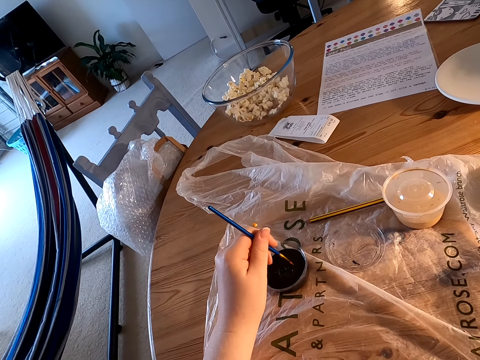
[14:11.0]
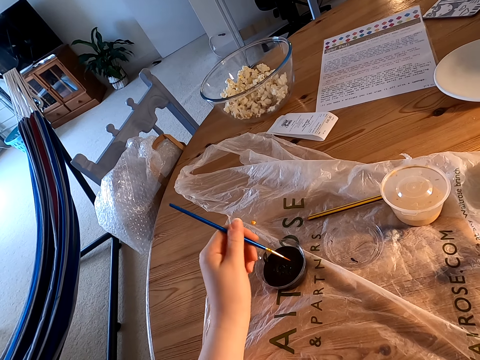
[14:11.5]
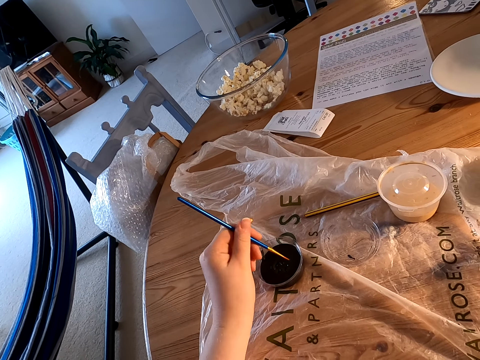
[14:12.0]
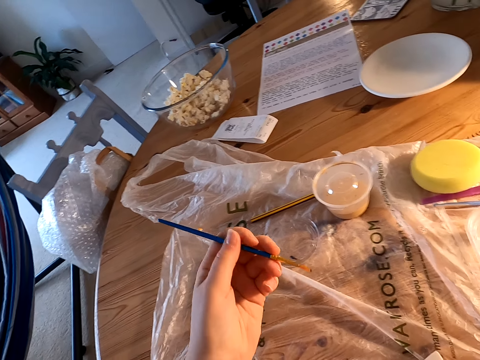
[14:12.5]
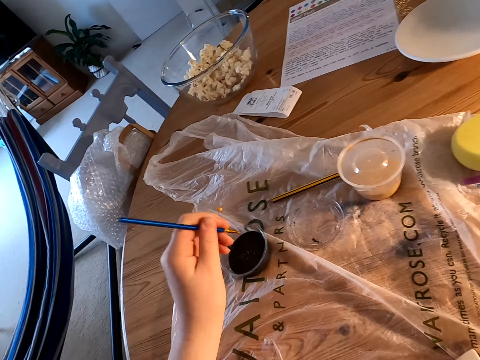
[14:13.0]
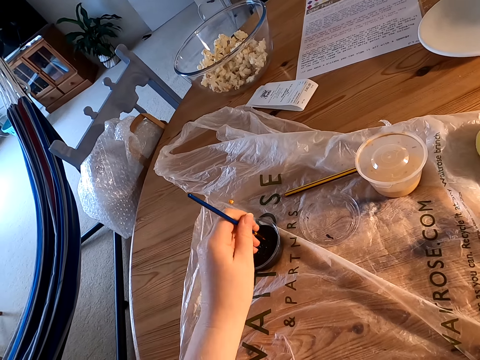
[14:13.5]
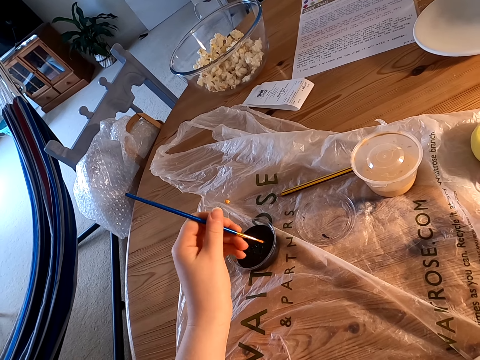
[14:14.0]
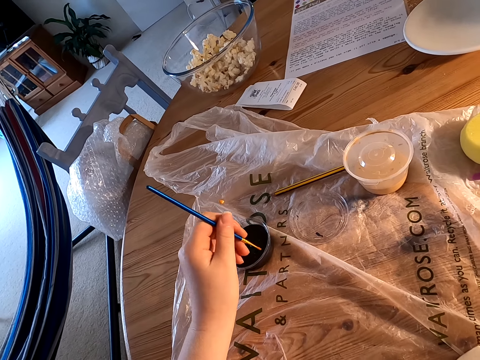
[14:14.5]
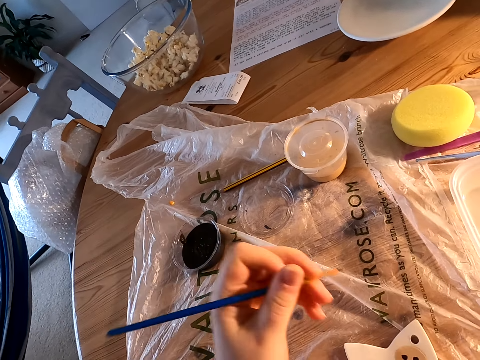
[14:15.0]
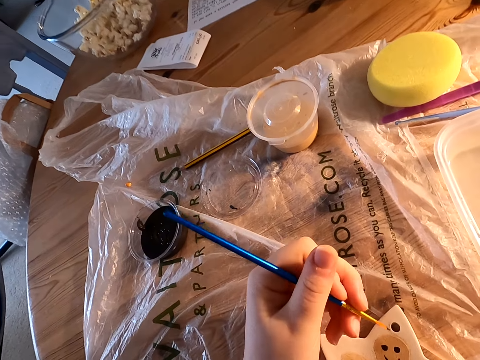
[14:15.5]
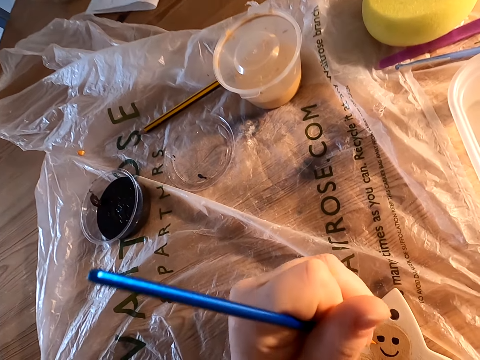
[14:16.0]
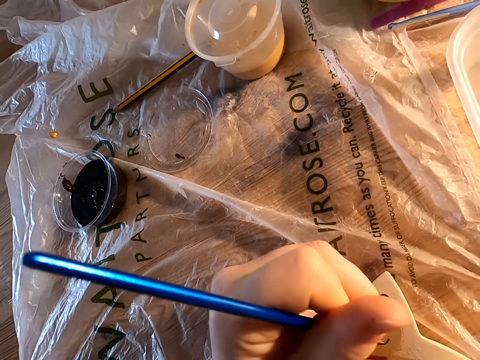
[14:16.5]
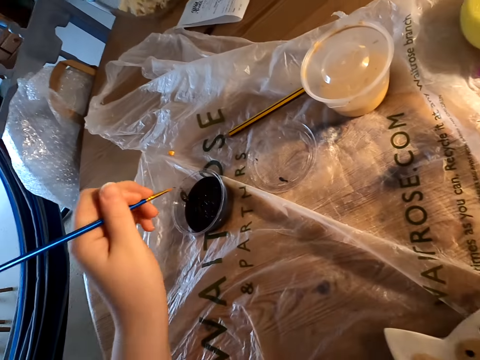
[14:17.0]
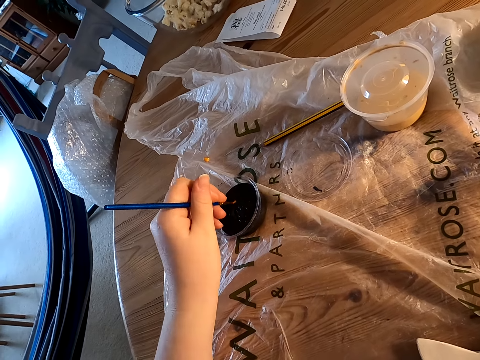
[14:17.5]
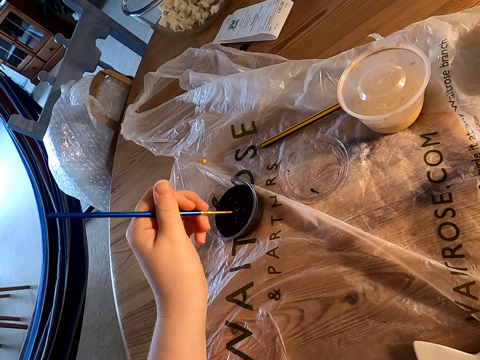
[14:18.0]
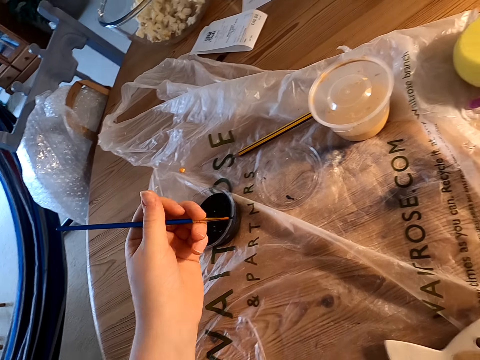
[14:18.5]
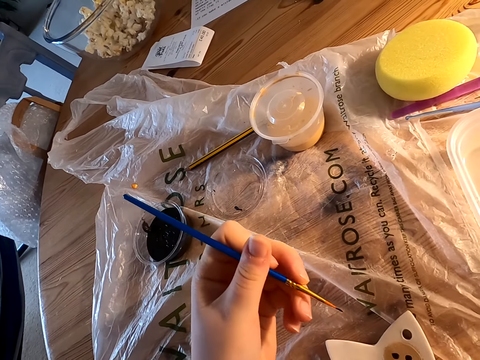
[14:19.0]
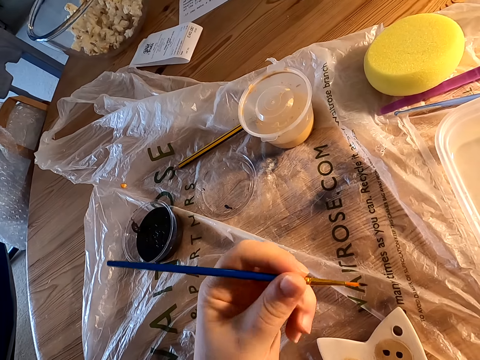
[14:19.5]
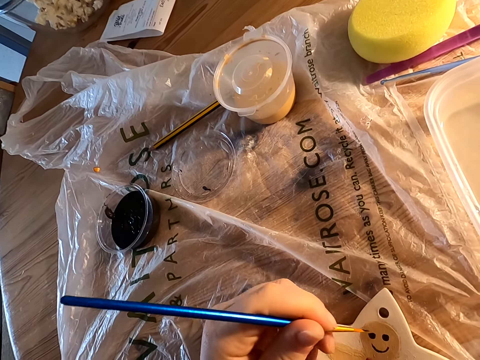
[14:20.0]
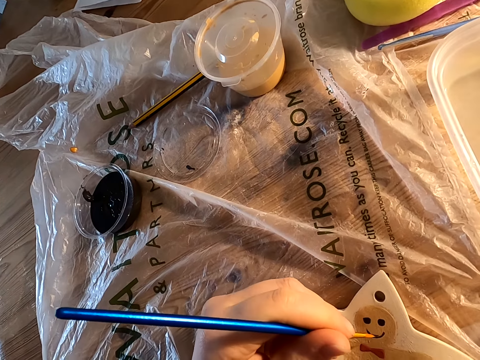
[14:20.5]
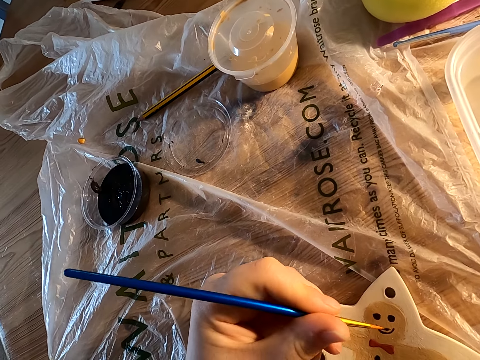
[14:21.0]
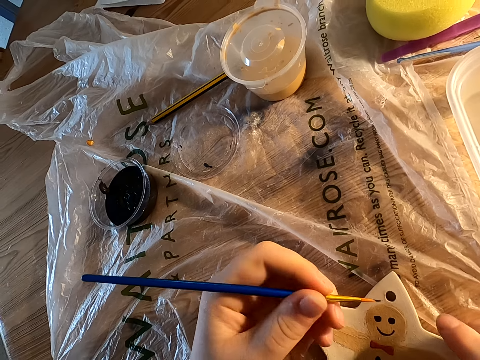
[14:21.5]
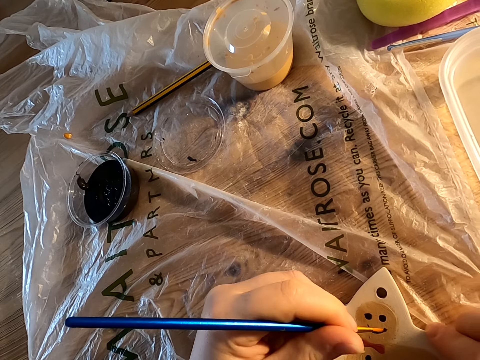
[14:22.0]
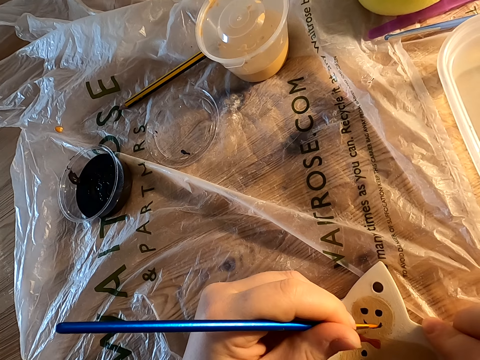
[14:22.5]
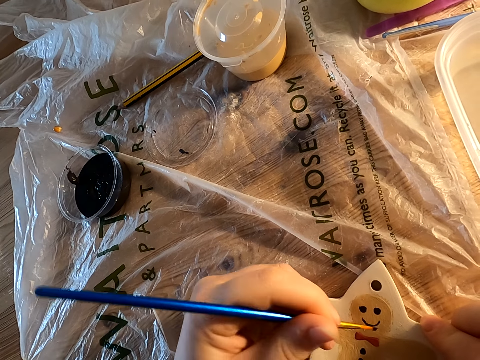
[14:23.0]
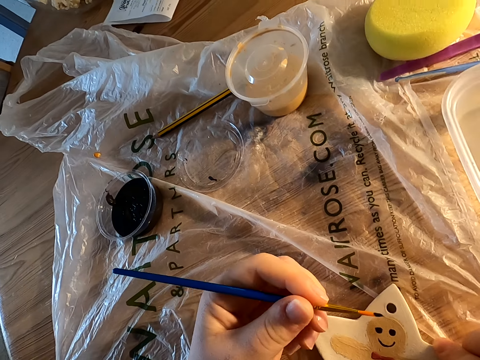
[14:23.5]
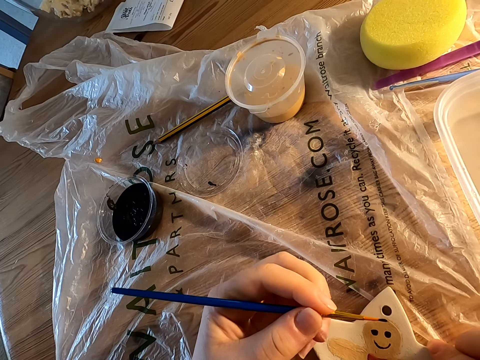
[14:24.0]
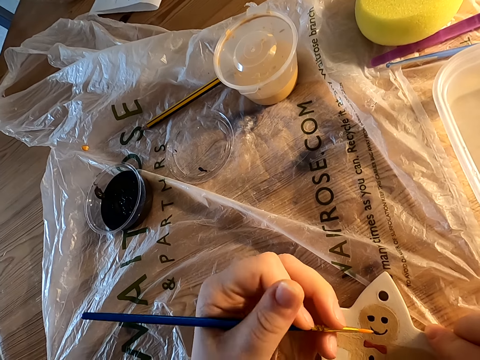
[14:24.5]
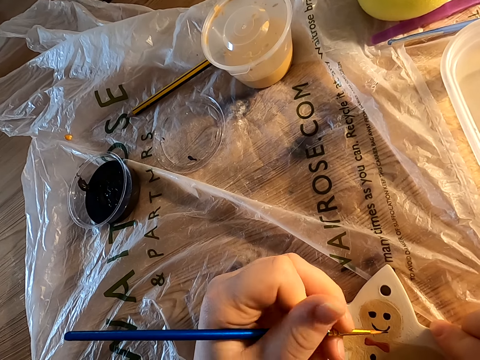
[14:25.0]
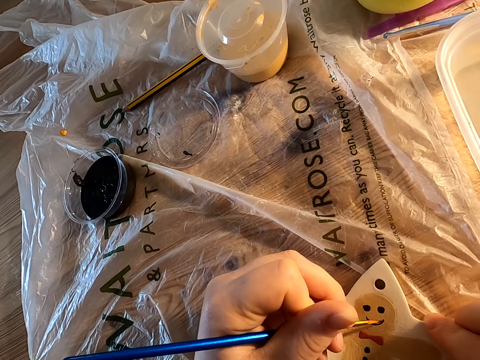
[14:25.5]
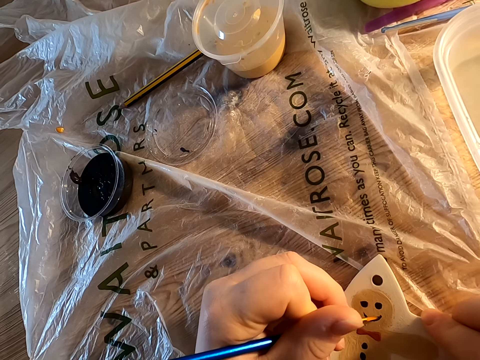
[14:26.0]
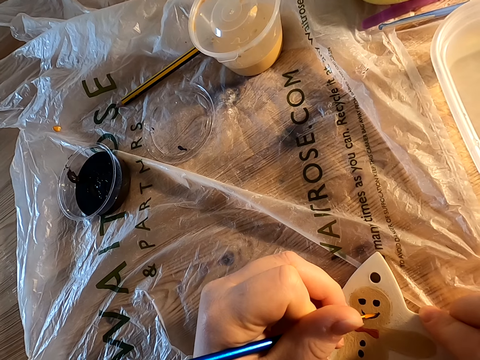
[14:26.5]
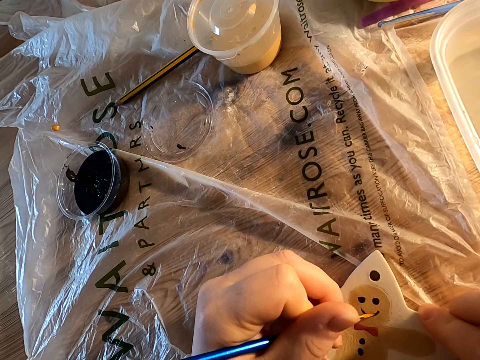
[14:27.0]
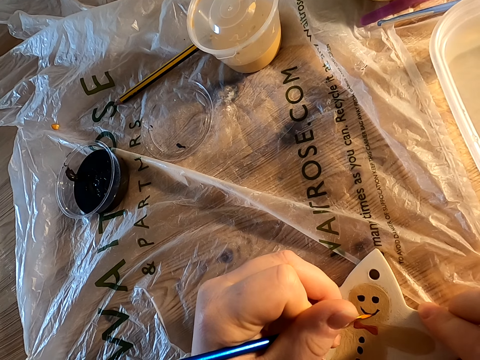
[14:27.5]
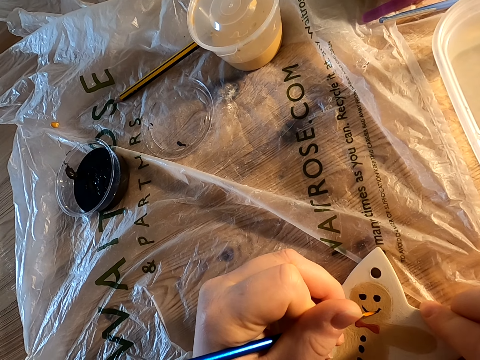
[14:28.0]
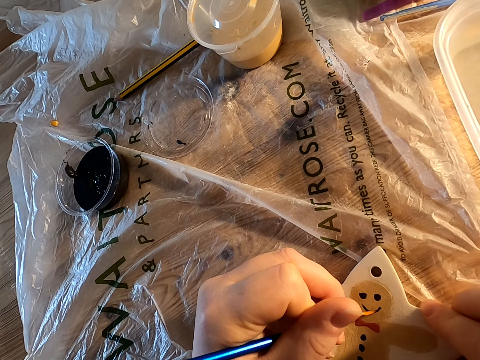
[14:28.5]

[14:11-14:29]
The camera wearer dips paint on the plastic bowl on the table. He decorates something on the table with a brush. He dips paint on the plastic bowl on the table. He holds the brush with his left hand. He decorates something on the table with the brush.

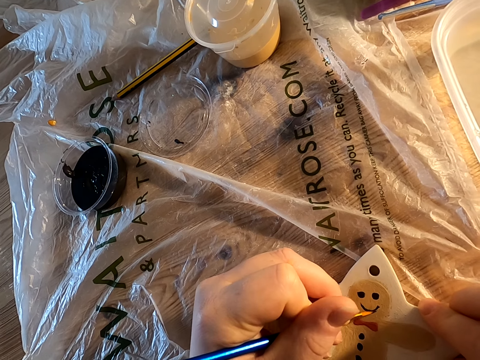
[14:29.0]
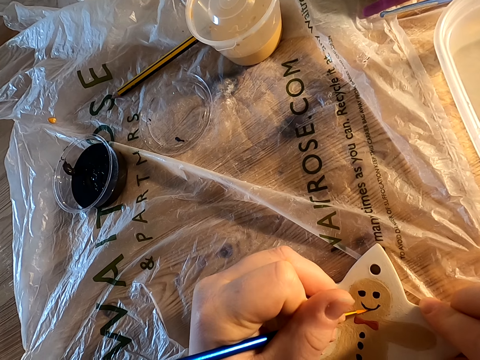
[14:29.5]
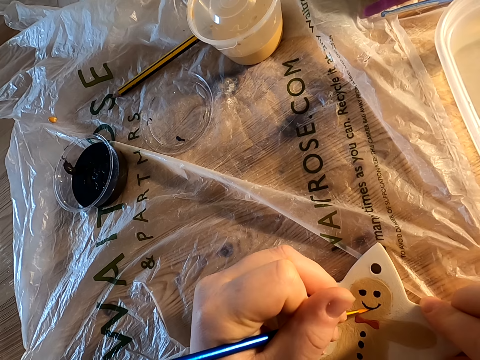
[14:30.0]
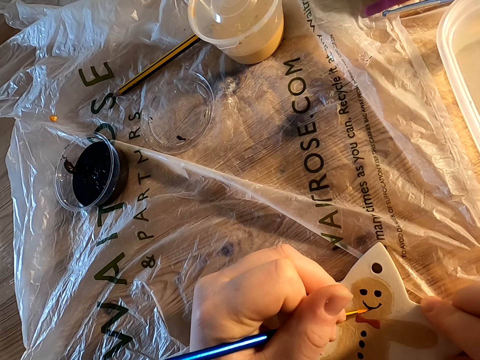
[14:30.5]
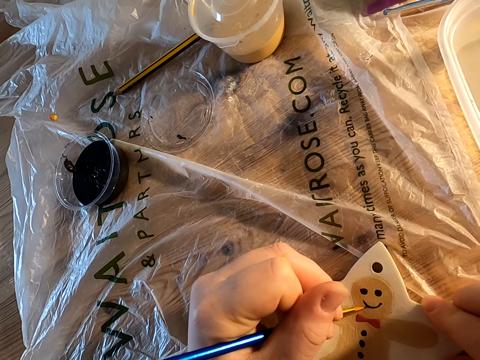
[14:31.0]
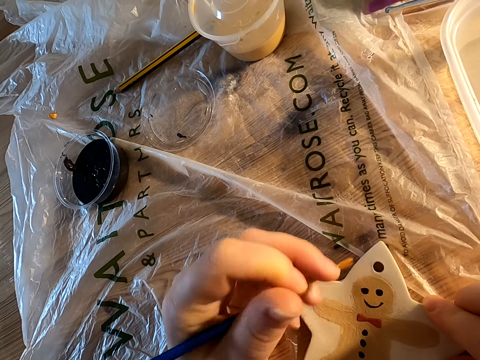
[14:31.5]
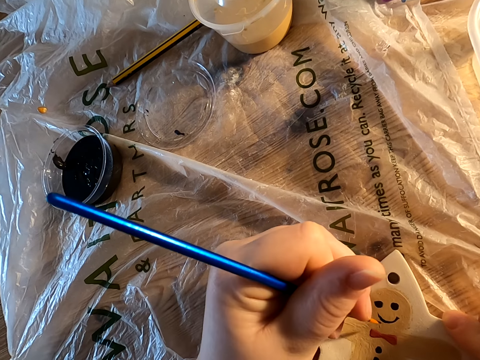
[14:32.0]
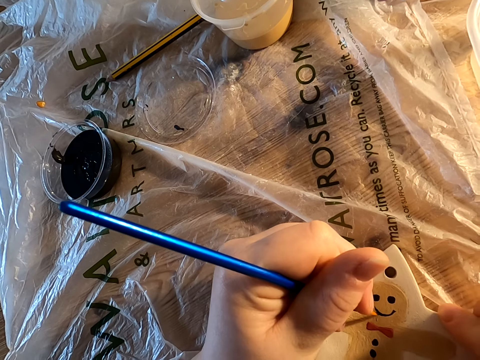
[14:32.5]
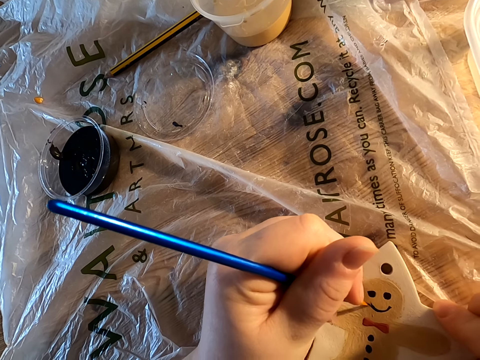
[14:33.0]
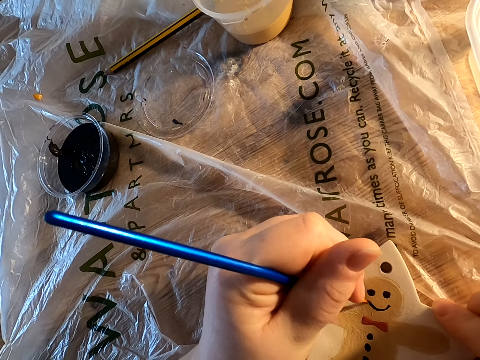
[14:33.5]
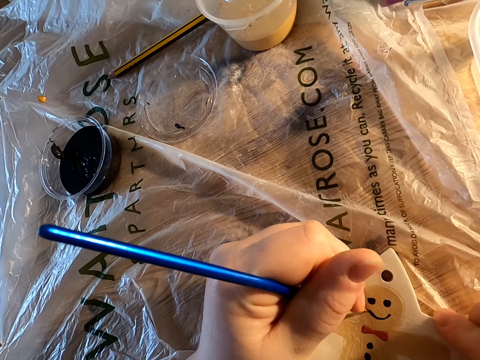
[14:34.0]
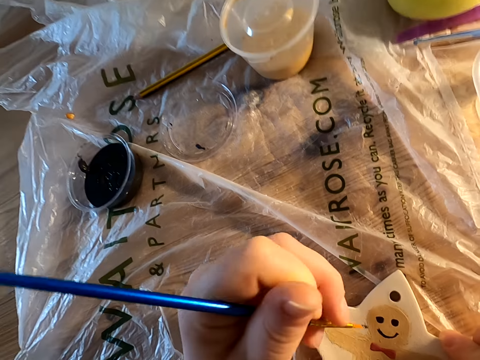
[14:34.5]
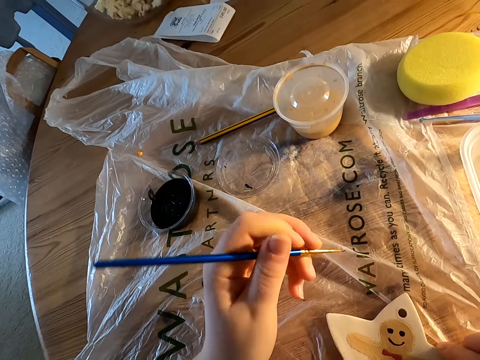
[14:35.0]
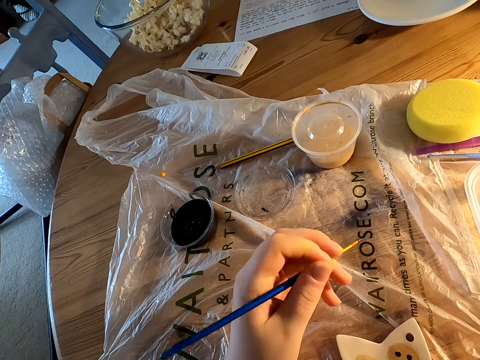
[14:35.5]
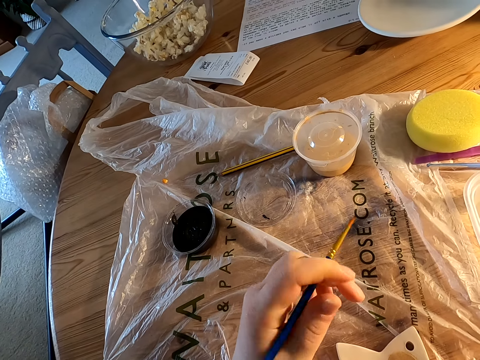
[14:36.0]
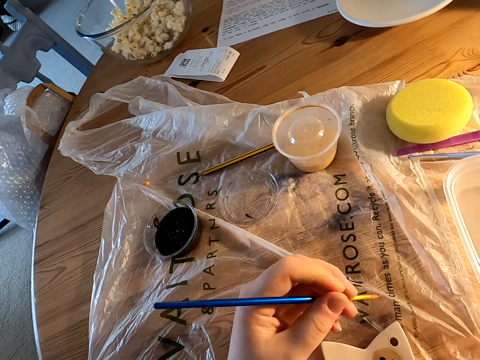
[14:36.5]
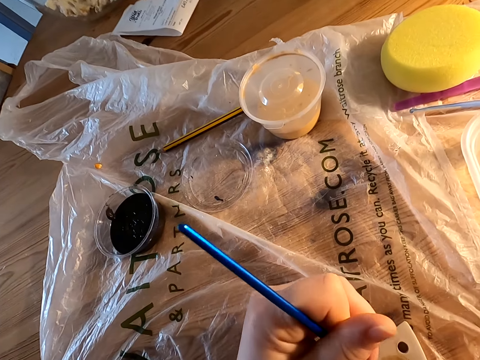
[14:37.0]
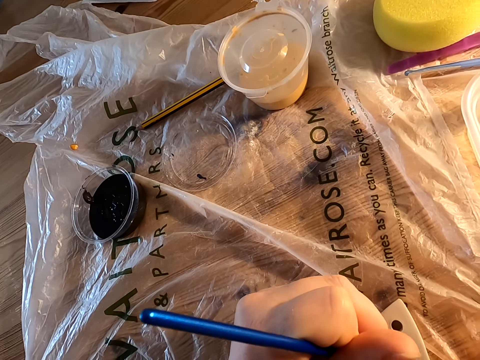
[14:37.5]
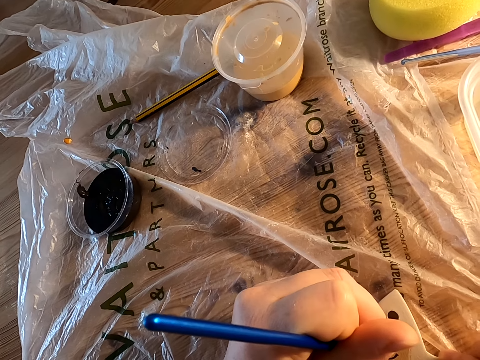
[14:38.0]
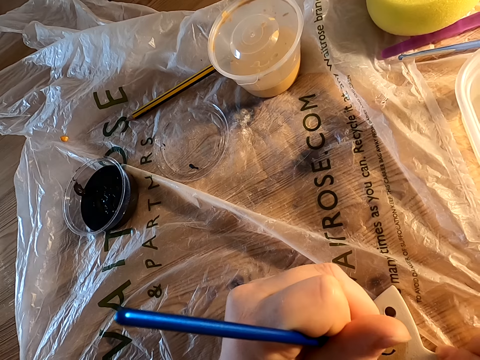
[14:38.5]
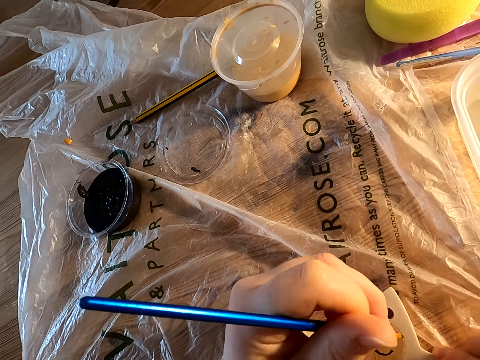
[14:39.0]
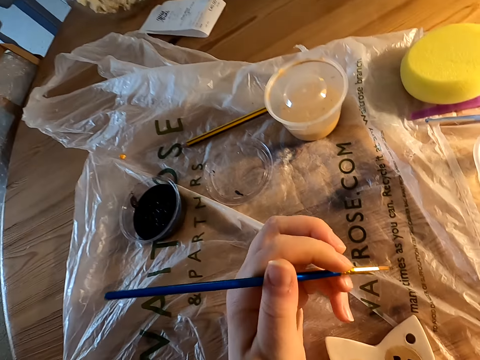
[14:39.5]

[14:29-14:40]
The camera wearer holds the brush with his left hand. He decorates something on the table with the brush.
